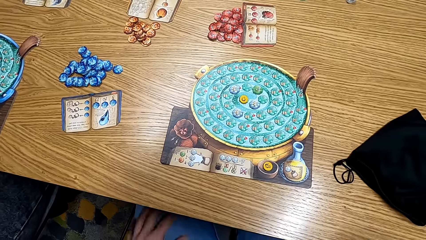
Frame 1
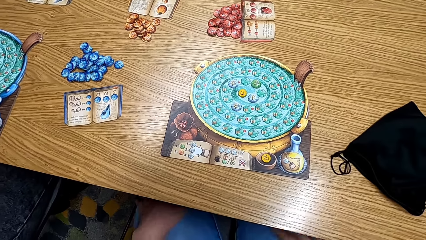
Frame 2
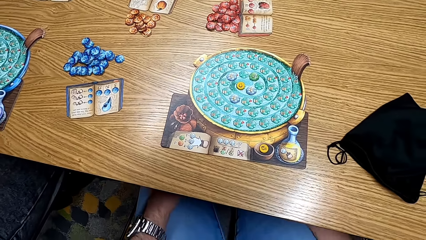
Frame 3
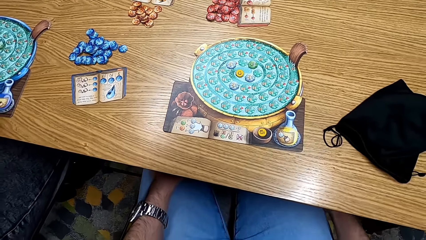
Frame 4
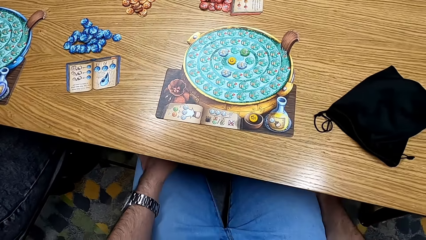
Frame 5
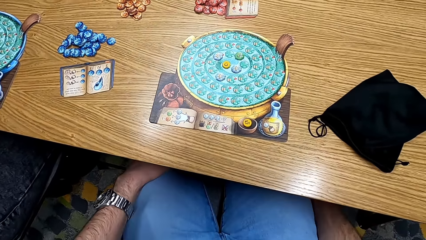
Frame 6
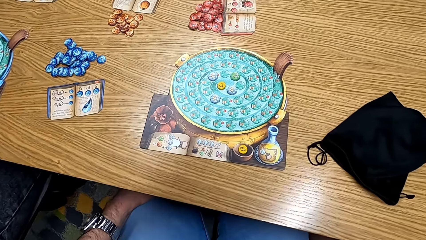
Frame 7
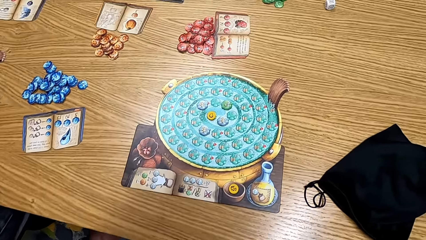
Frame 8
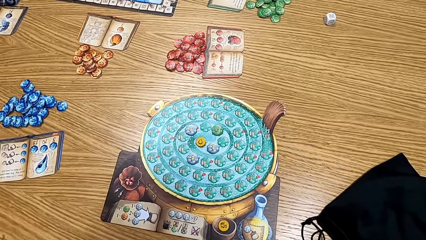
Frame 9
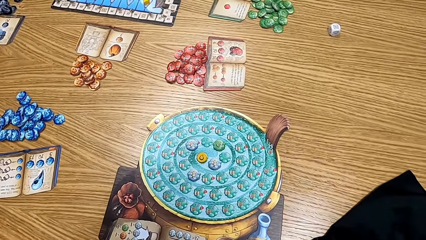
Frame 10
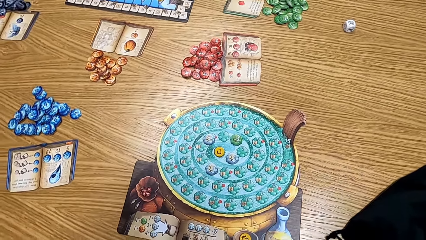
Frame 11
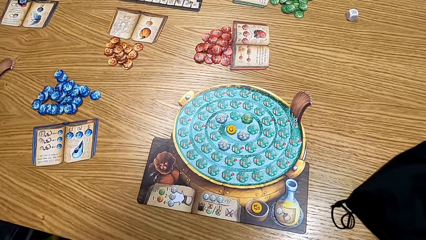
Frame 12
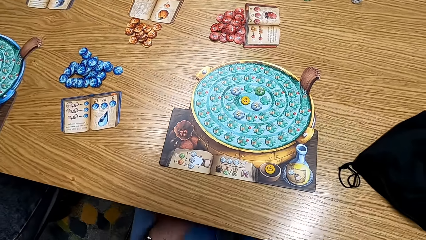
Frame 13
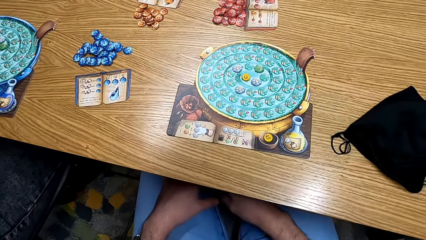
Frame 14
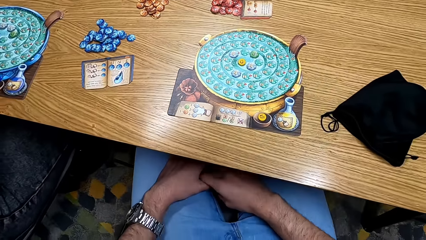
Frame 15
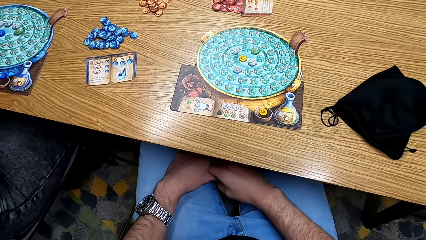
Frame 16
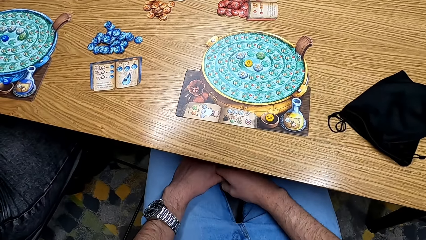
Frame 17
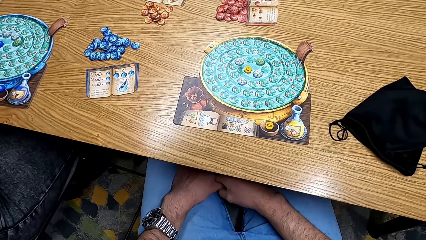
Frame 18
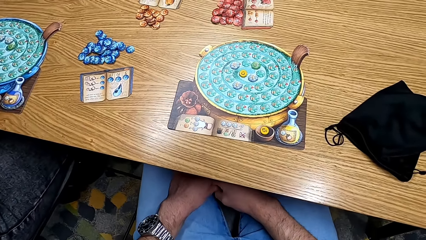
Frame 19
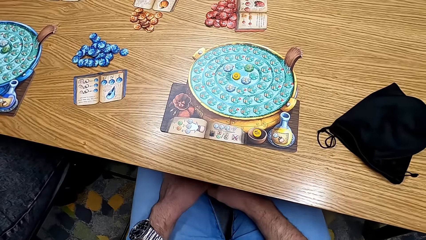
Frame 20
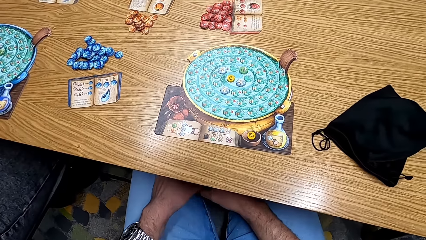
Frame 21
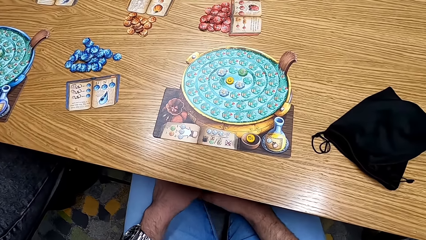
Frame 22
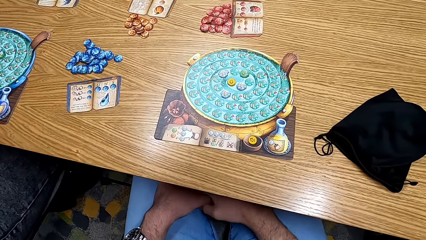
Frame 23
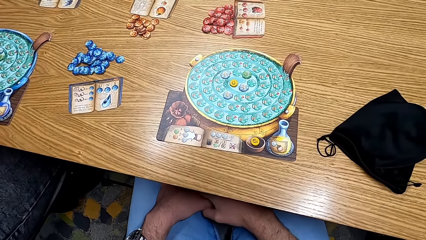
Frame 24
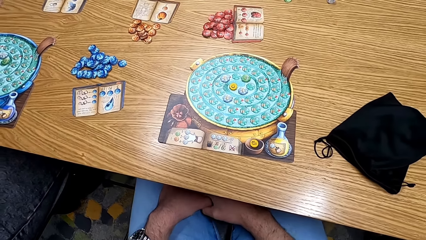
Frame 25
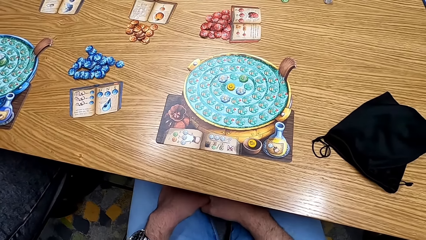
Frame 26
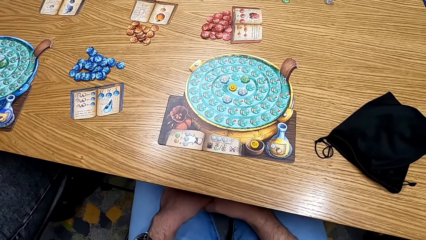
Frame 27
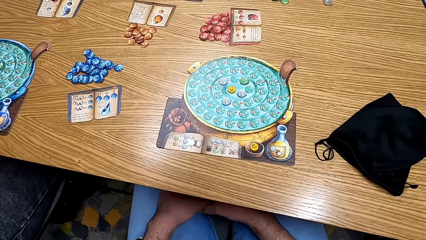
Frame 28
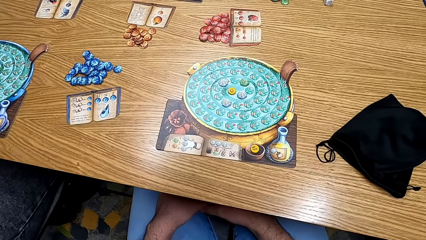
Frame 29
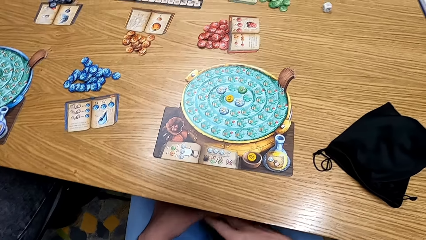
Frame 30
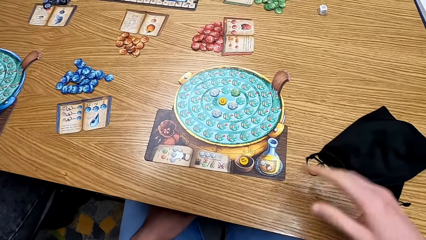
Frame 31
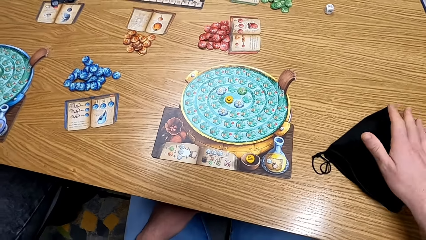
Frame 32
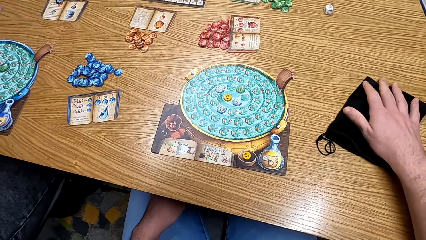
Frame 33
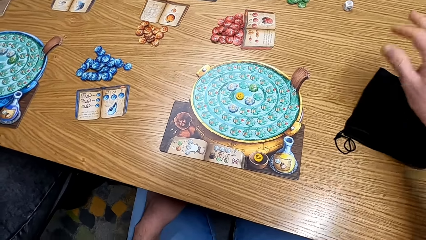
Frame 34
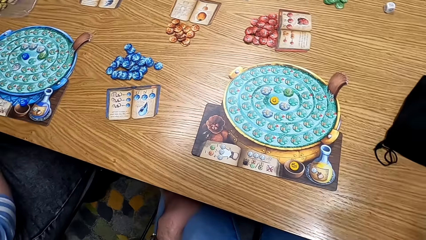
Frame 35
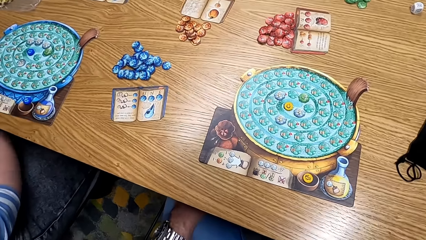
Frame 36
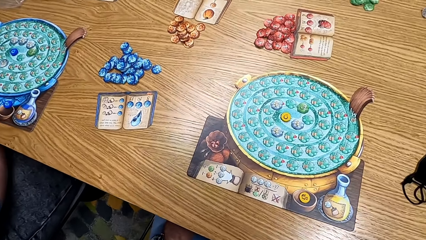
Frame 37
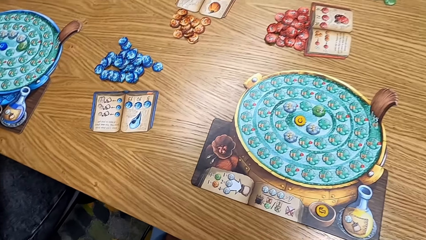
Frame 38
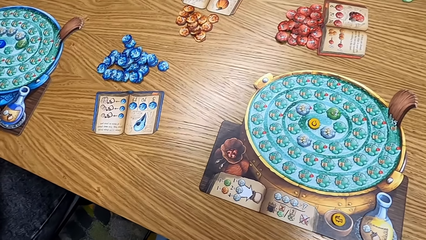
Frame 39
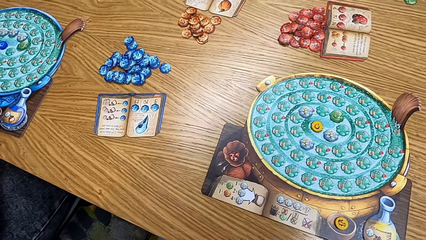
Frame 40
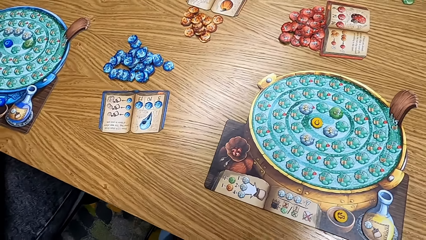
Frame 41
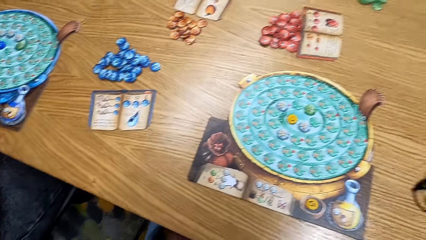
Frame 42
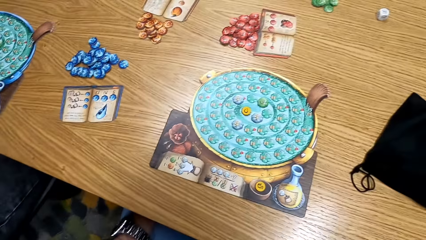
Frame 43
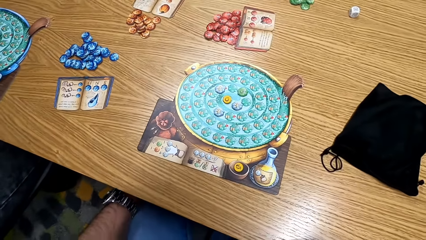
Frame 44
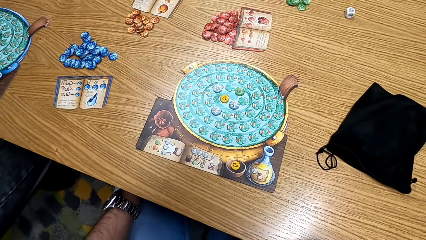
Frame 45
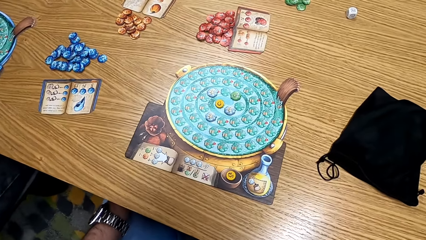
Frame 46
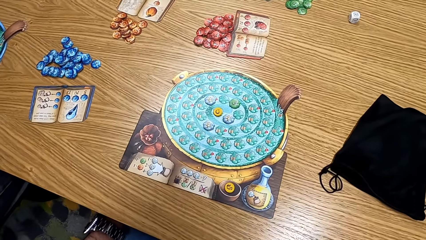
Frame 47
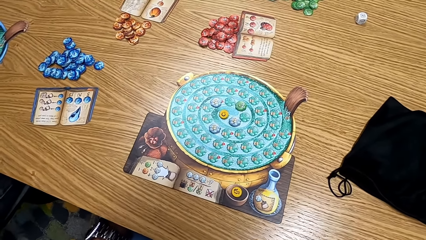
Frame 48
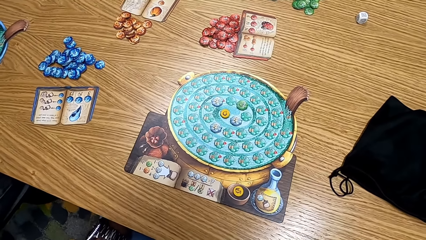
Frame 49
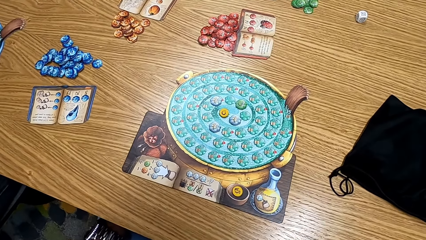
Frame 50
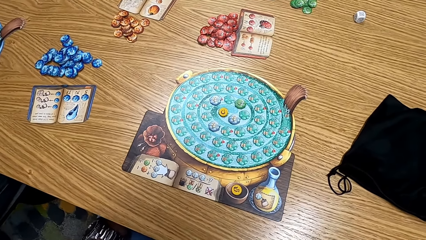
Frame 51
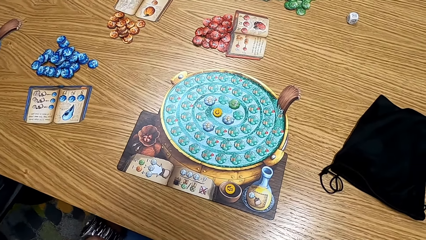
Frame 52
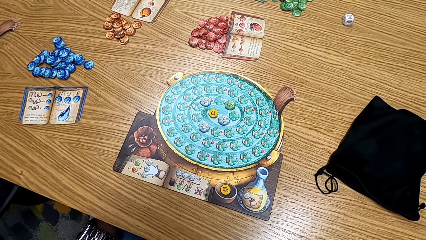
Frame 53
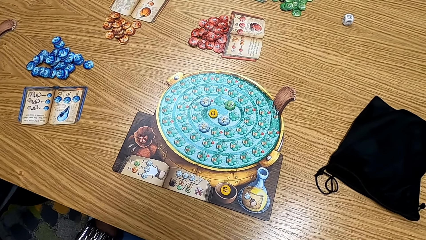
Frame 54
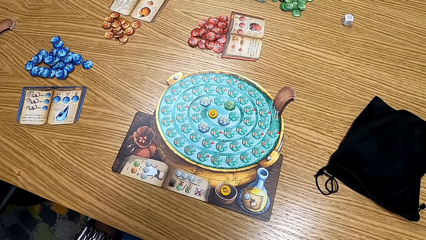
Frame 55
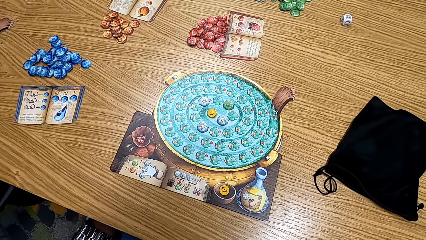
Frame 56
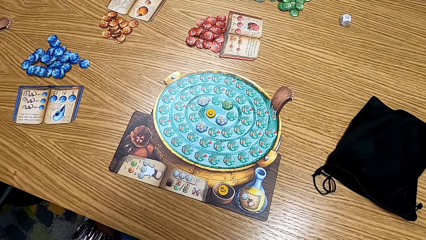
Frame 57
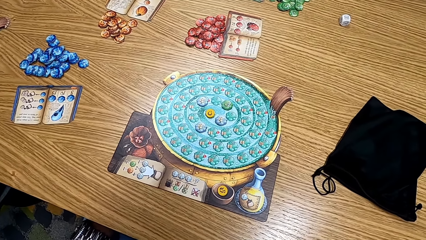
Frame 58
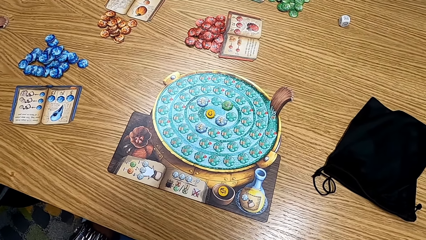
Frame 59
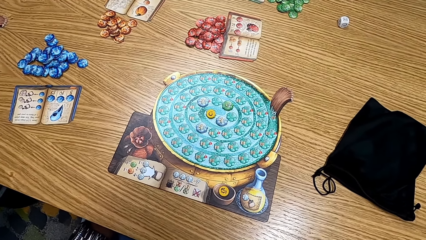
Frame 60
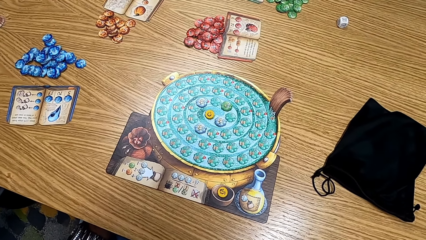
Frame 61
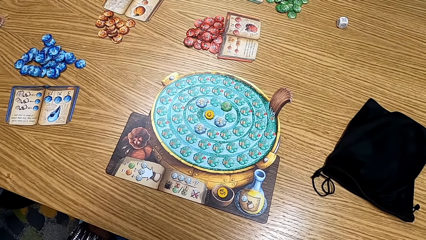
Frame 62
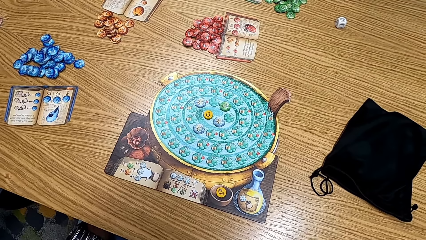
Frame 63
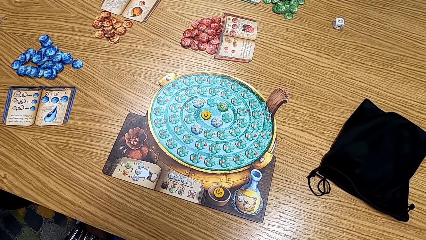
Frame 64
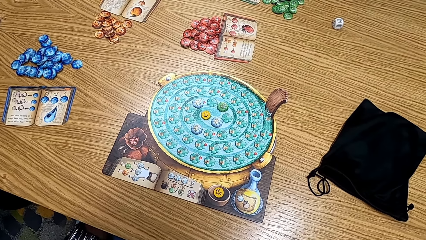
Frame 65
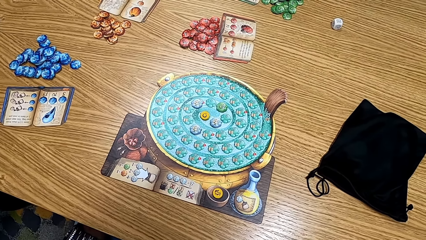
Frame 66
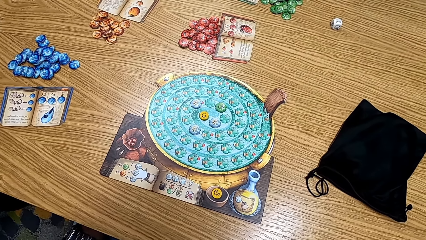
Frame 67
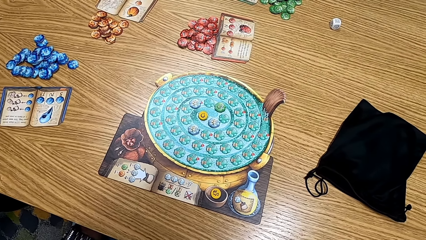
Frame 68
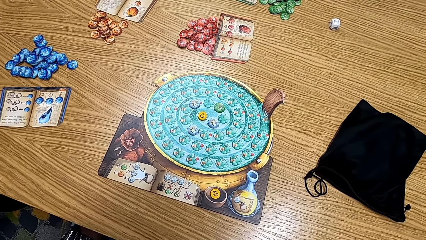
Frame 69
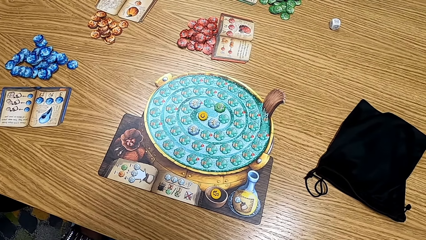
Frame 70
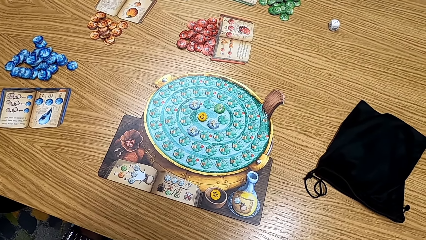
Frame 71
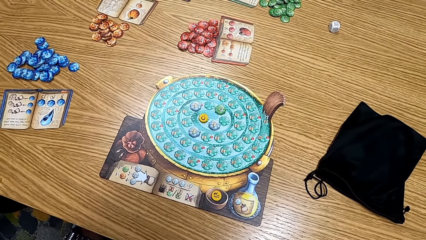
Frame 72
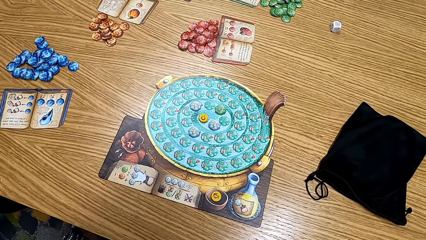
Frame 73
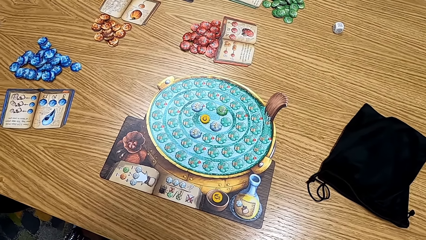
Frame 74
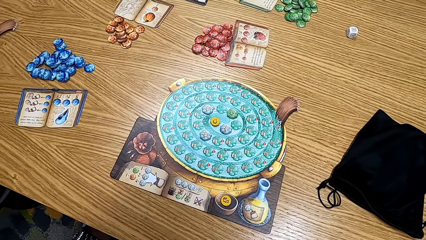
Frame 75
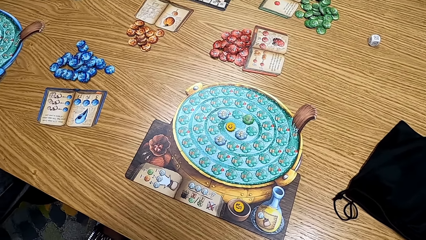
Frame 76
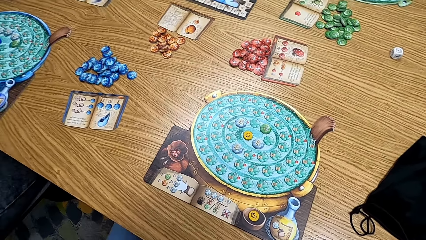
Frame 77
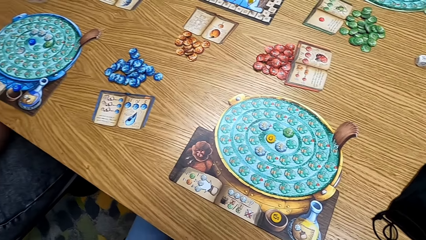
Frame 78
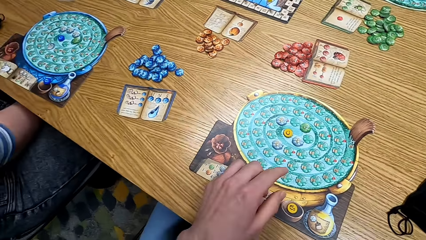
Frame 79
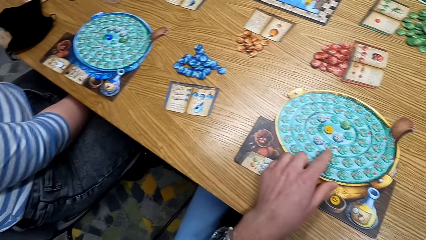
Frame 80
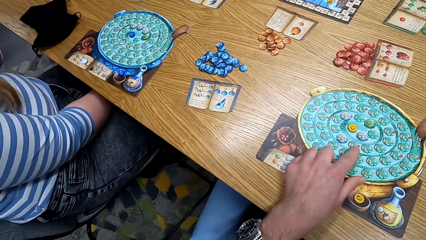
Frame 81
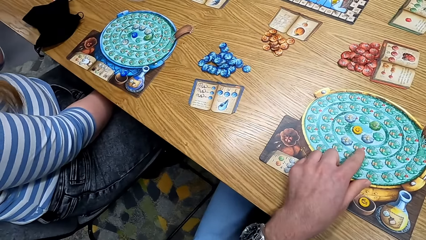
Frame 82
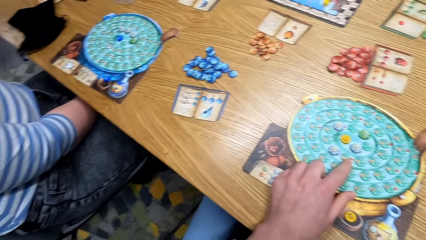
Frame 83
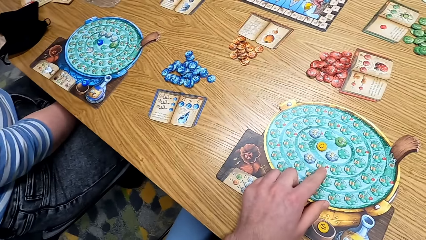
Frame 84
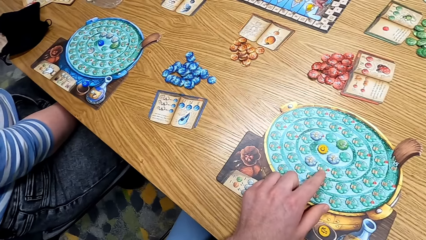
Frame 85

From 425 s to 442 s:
The camera wearer puts the bag on the table. They throw the bag on the table. They look at the table. They touch the bag and push the bag on the table. They look at the table.
